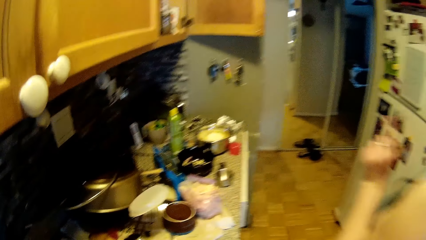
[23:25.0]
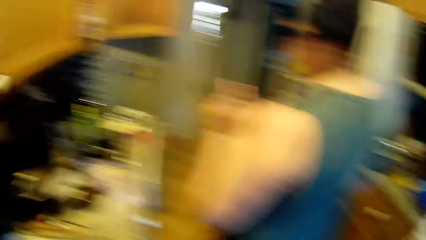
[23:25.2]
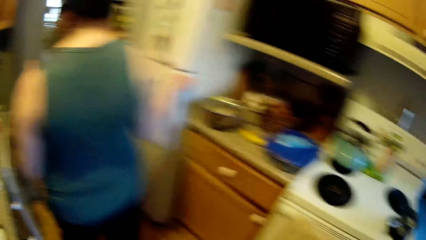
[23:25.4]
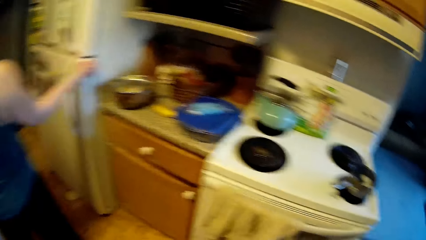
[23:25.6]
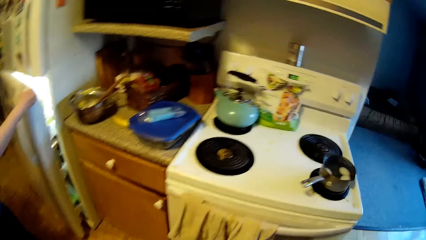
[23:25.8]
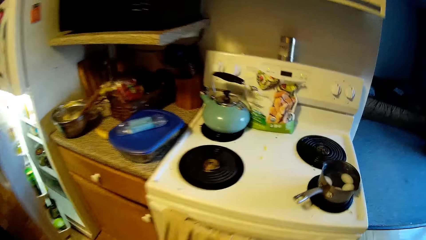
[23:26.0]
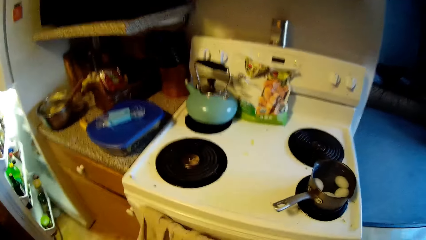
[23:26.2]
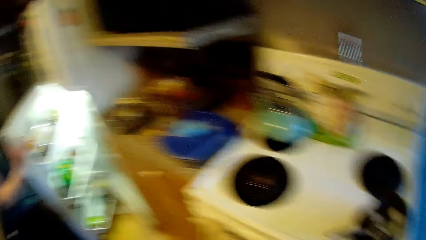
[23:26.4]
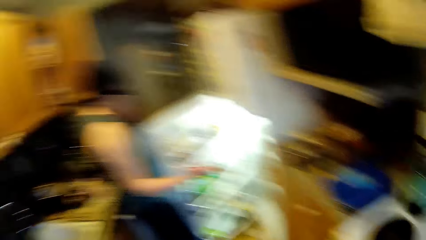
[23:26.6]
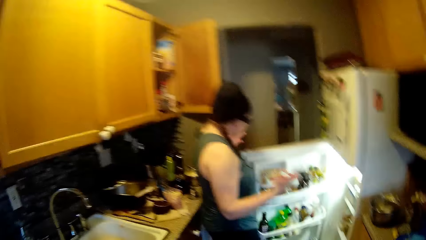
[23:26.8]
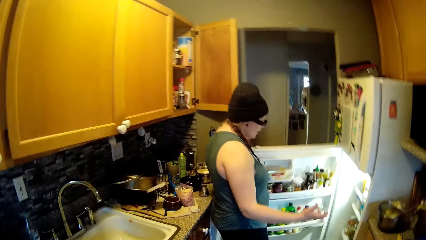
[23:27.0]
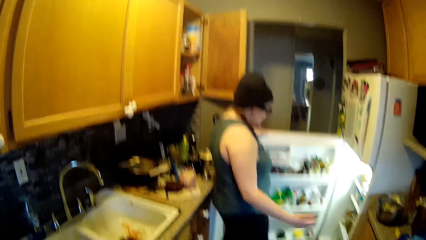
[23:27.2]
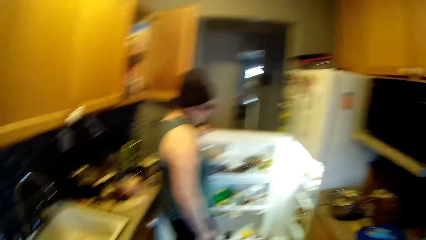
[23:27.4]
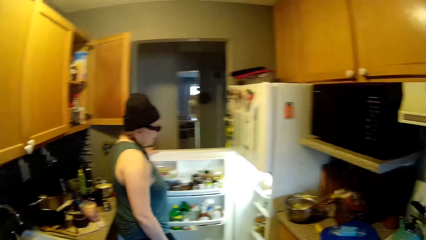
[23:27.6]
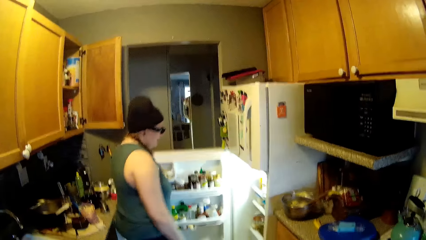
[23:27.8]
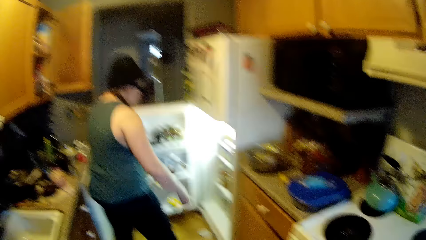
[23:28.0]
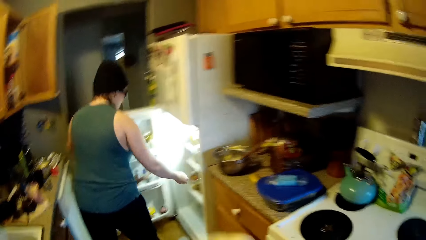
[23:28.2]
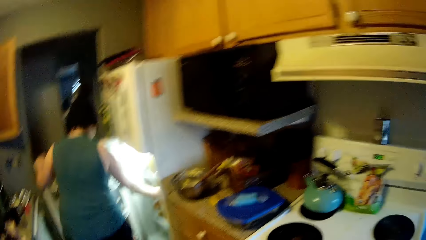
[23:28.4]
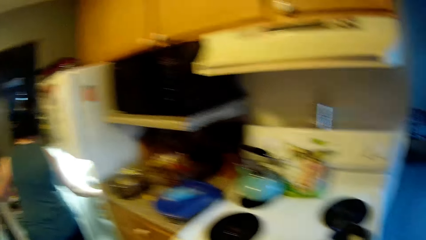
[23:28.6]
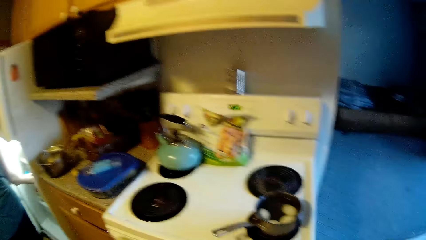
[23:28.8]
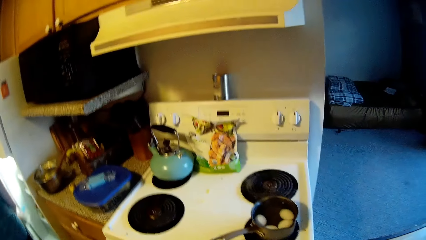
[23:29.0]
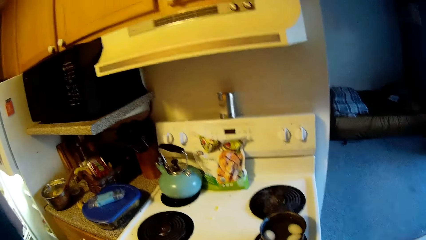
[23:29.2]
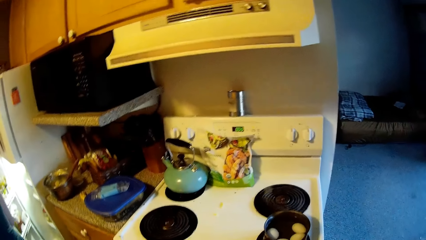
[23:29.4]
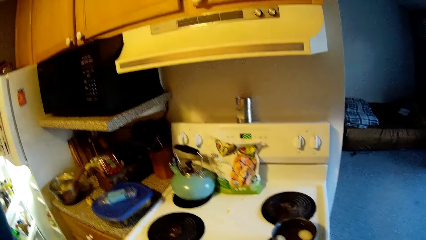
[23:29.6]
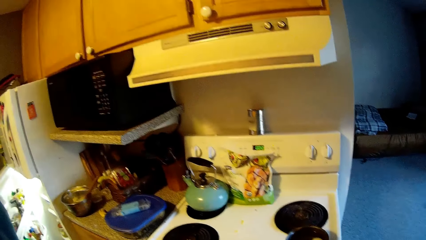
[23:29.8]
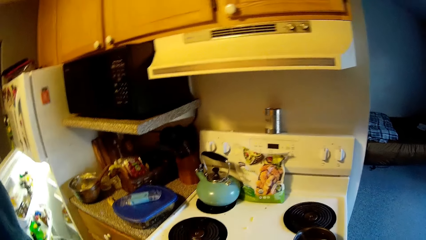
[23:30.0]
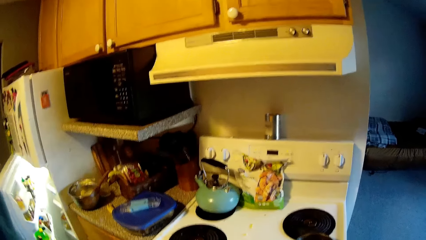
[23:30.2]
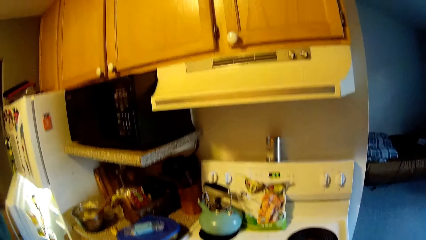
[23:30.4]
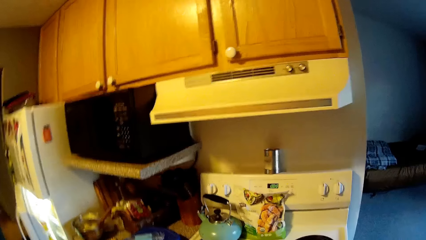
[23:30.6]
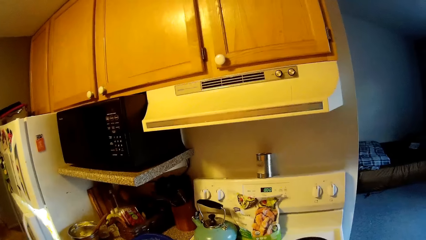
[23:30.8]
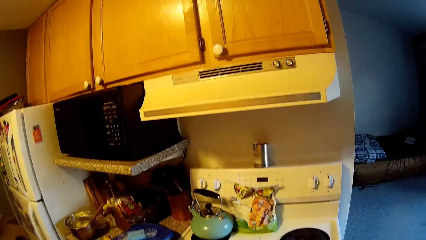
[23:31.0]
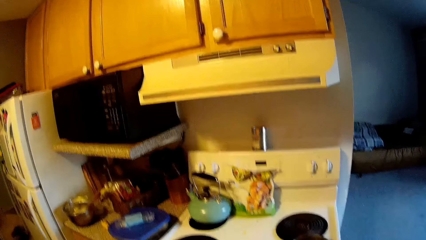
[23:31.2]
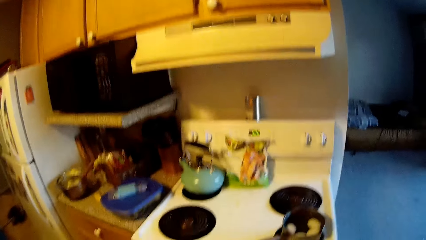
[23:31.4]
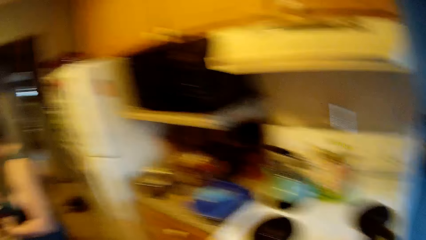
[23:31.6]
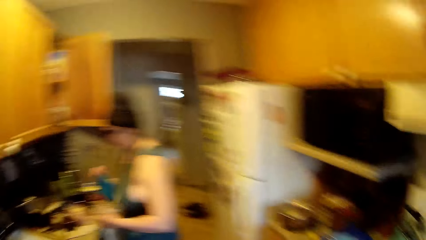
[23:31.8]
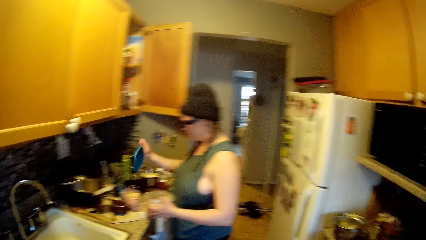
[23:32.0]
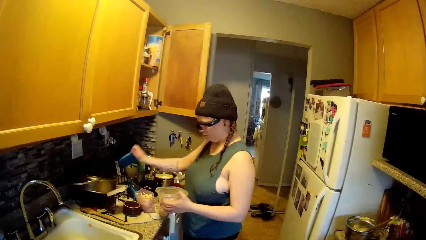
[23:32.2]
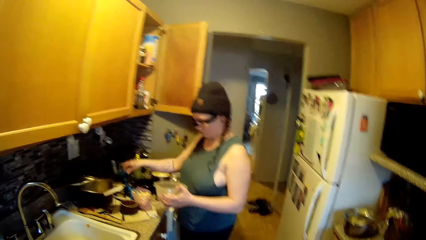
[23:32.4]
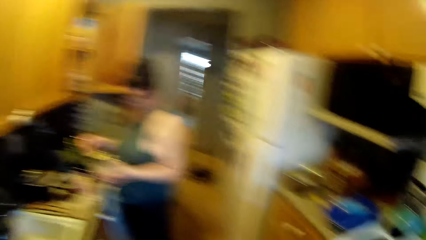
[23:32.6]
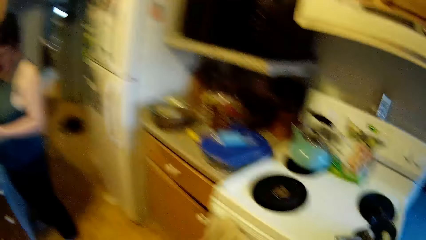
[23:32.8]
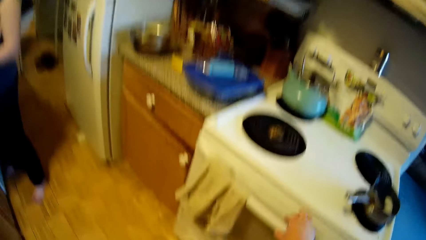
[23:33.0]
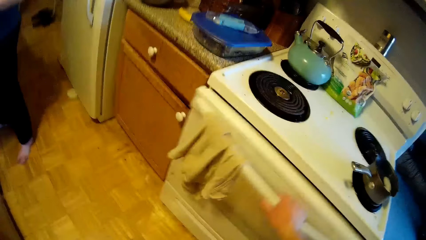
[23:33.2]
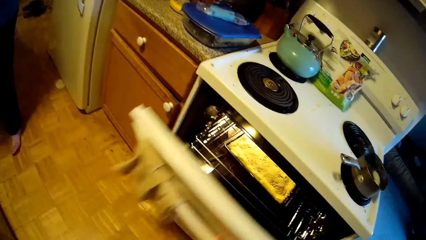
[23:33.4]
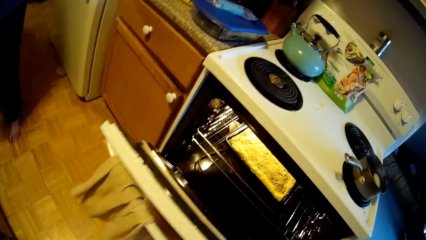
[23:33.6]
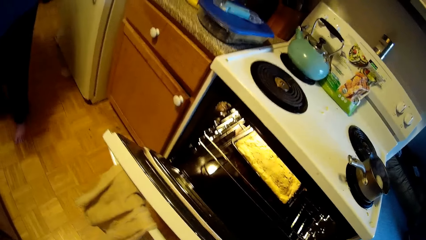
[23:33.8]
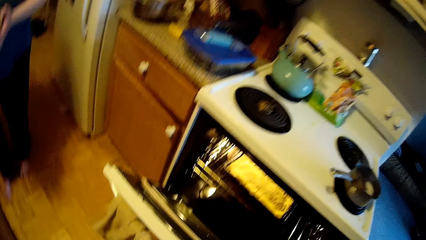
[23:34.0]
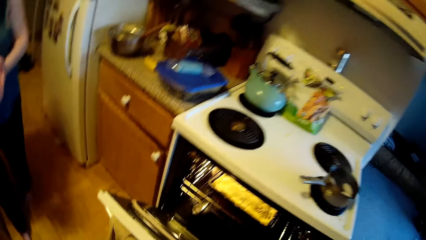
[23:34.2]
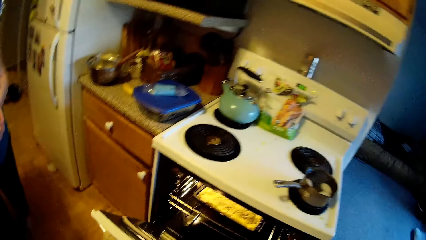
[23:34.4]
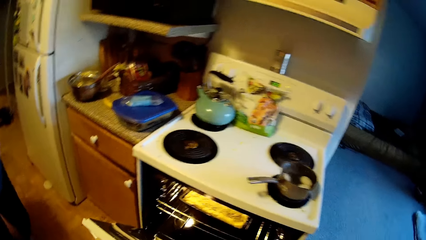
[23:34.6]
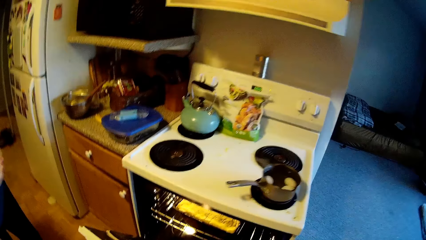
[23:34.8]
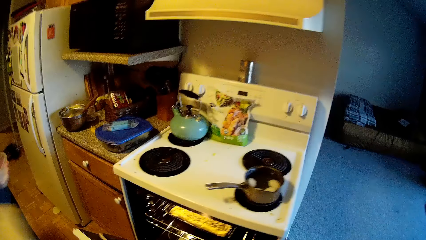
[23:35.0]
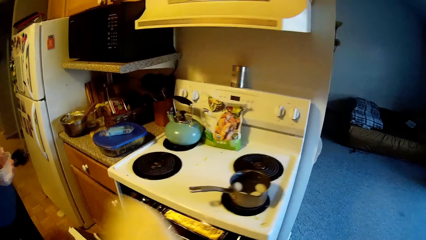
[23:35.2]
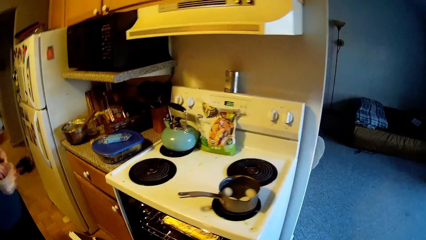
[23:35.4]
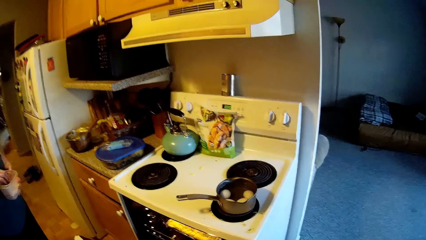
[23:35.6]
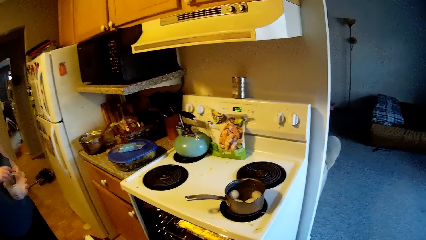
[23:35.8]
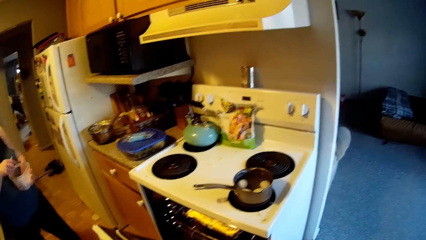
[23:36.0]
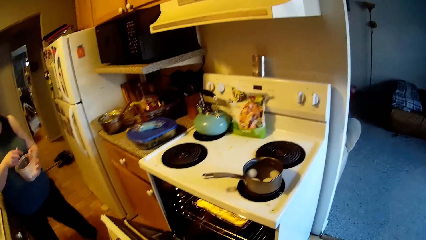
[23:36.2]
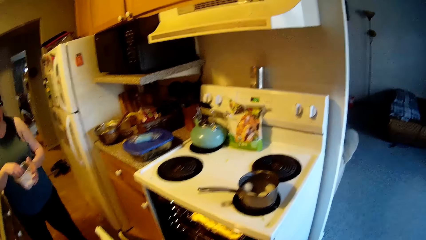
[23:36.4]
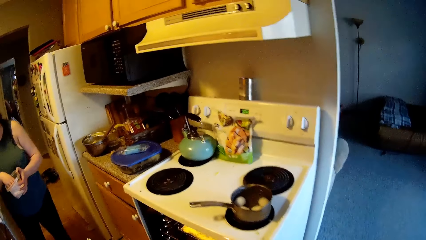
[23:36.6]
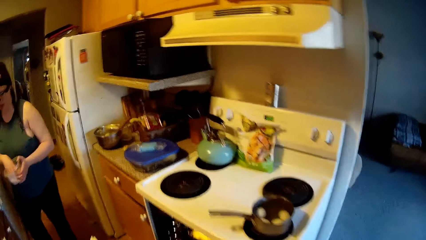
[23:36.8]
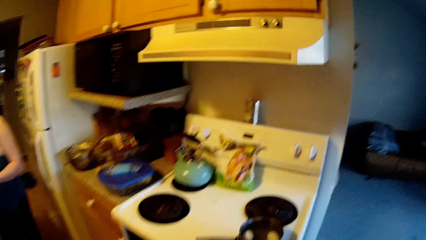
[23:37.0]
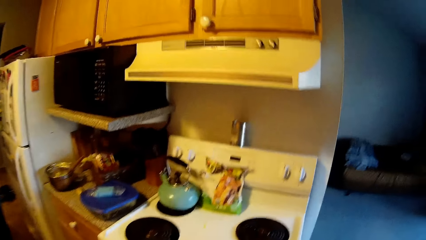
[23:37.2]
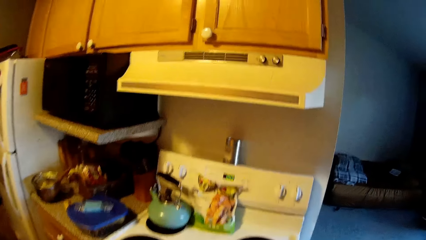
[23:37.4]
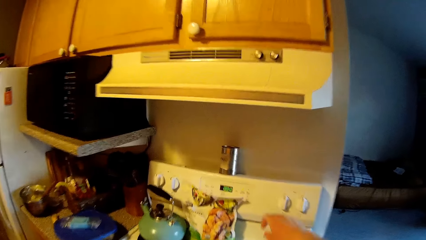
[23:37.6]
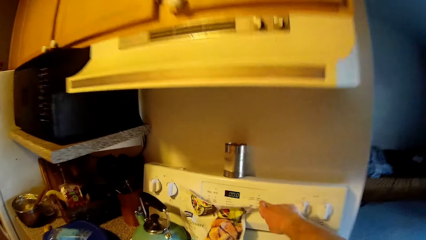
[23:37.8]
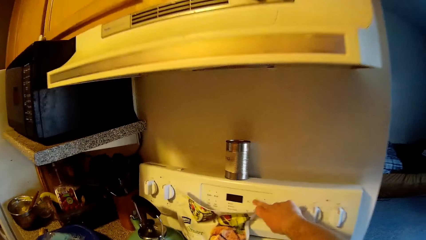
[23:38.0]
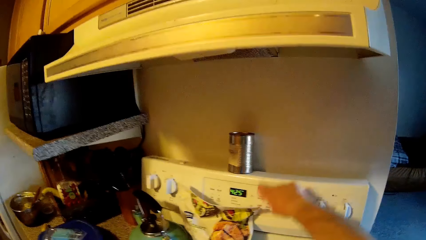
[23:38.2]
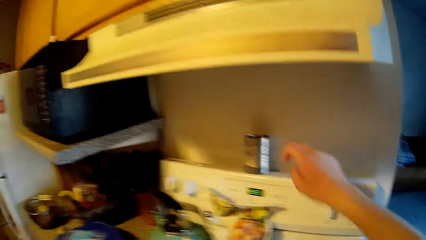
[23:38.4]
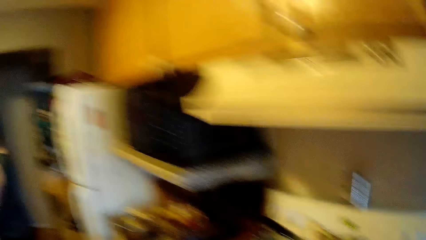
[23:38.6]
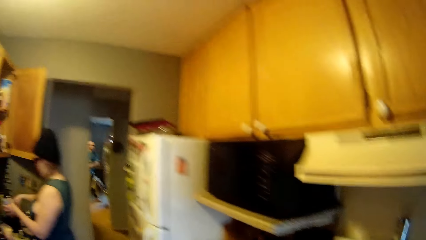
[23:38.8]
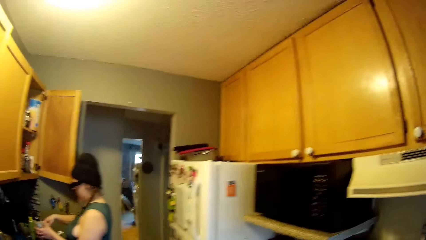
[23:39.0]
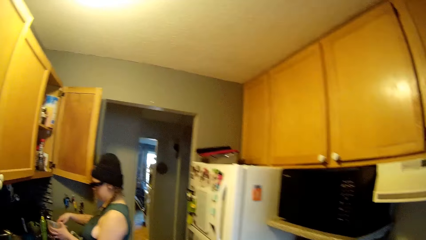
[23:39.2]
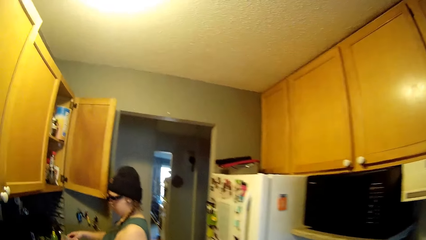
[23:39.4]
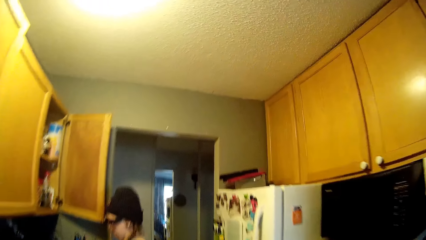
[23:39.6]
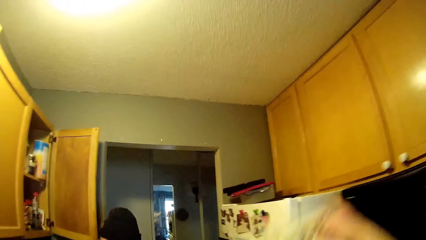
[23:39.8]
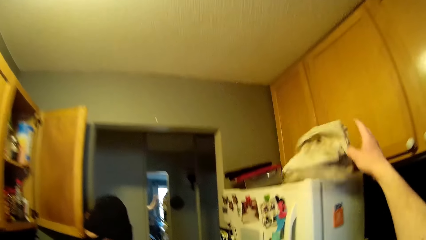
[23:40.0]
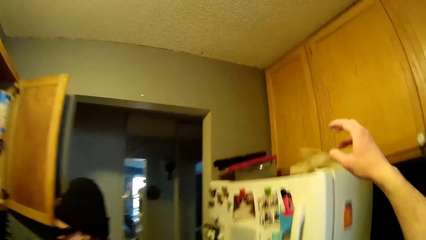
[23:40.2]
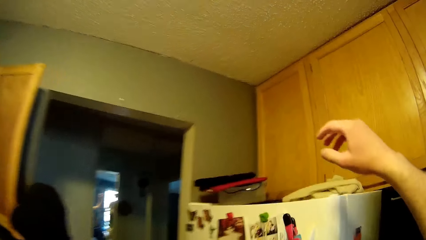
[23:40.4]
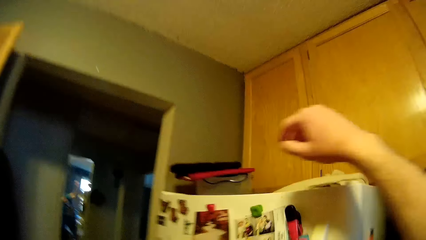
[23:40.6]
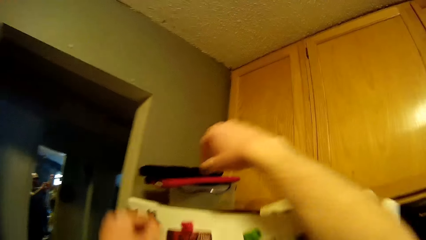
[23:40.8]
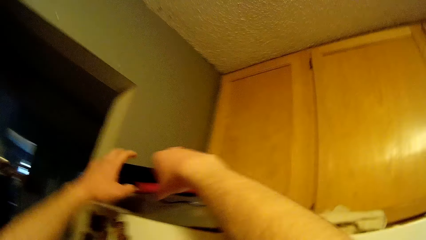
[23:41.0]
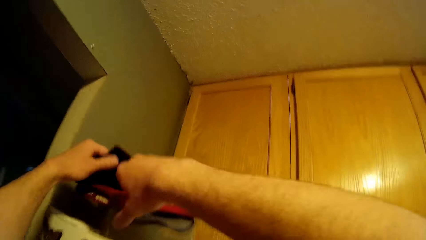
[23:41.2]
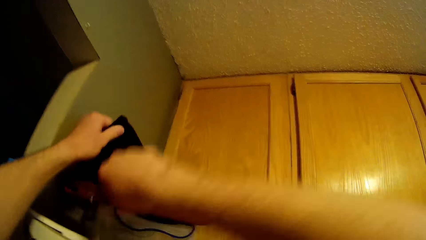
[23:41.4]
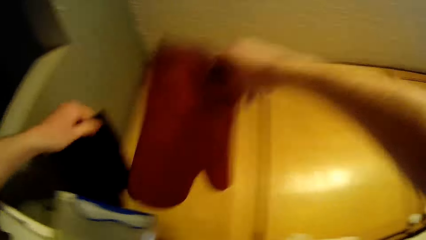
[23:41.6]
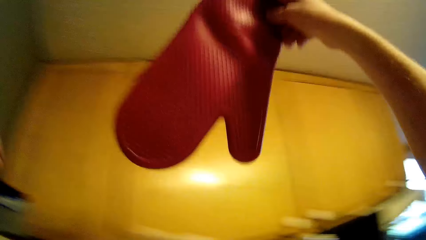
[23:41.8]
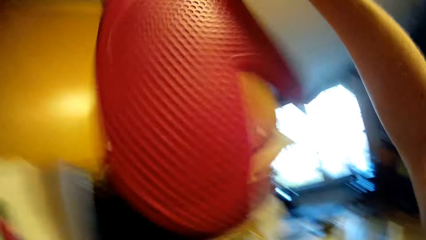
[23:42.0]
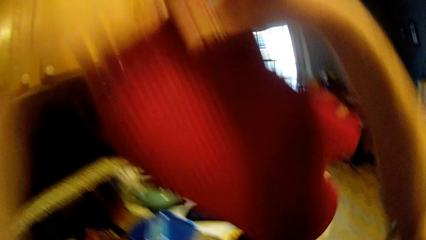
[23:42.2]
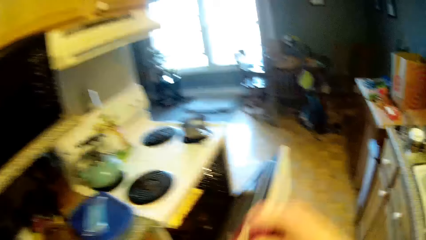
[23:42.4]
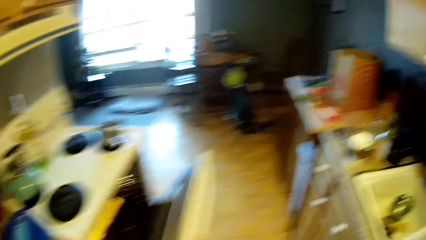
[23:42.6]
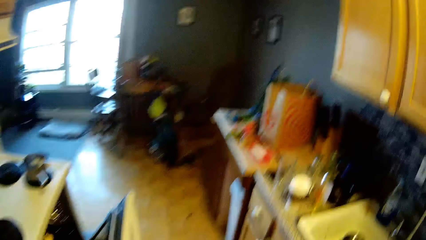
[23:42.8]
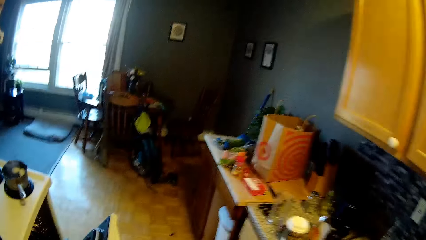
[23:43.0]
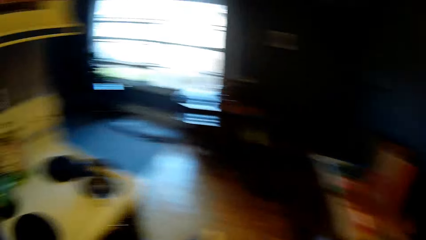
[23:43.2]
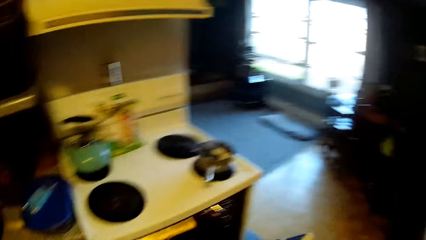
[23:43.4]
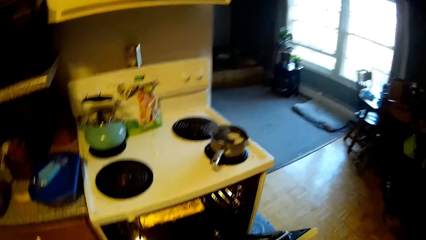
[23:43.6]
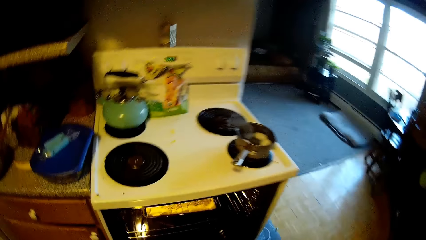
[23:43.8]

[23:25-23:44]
The woman opens a fridge with her right hand. The woman holds the door of the fridge with her left hand. The woman carries a plate from the fridge with her right hand. The woman closes the fridge with her left hand. The woman drops the lid of the plate on the slab in the kitchen with her right hand. The woman uncovers a container. The camera wearer opens an oven with his right hand. The woman dips her right hand into the plate in her left hand. The camera wearer presses a button on the oven with his right hand. He operates the oven. He throws a rag or gloves on the fridge with his right hand. He lifts a black cloth on the fridge with his left hand. He removes a mitten from under the black cloth on the fridge with his right hand. He drops the black cloth on the fridge with his left hand. He puts on the mitten on his right hand with his left hand.
